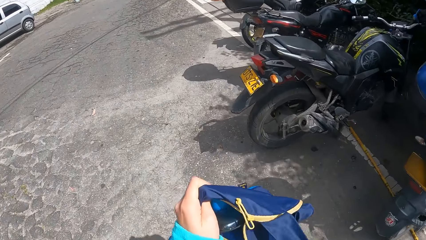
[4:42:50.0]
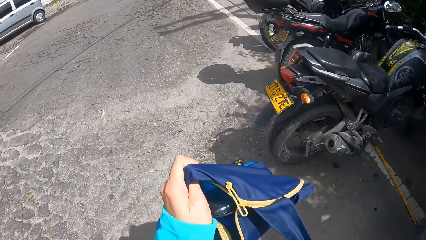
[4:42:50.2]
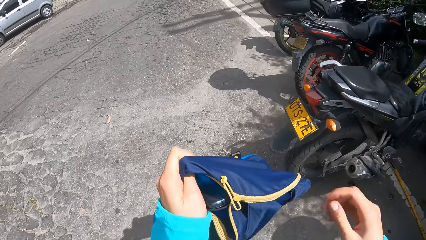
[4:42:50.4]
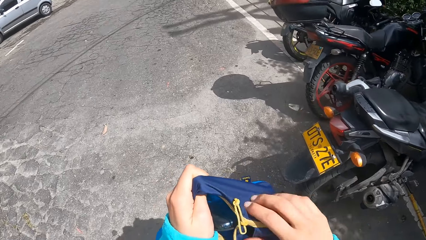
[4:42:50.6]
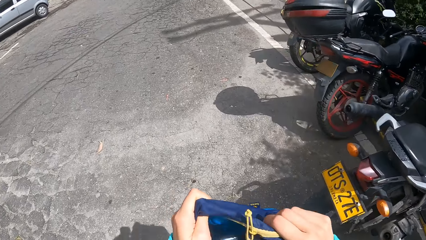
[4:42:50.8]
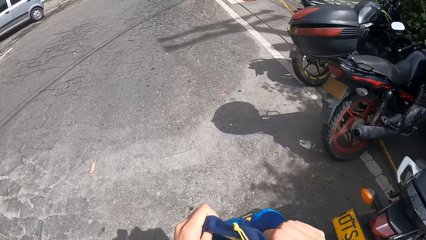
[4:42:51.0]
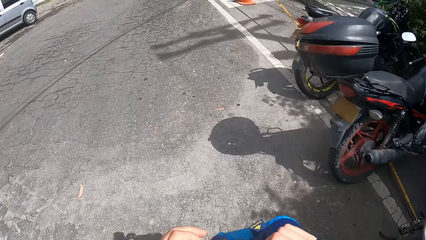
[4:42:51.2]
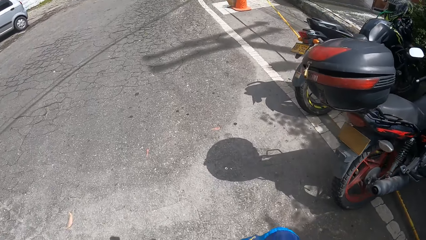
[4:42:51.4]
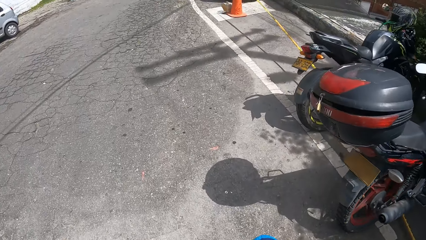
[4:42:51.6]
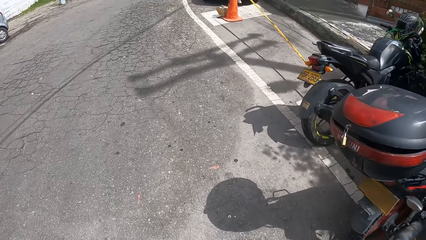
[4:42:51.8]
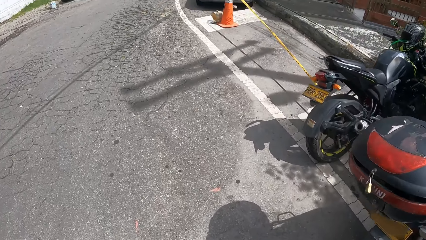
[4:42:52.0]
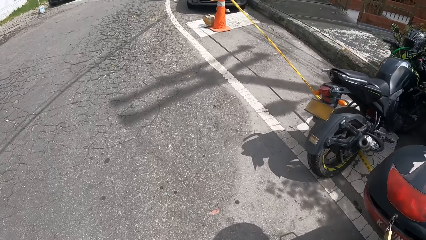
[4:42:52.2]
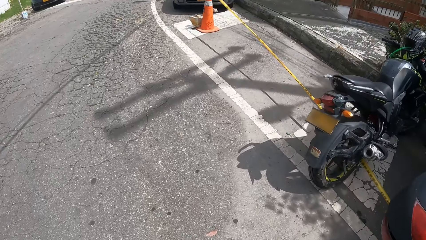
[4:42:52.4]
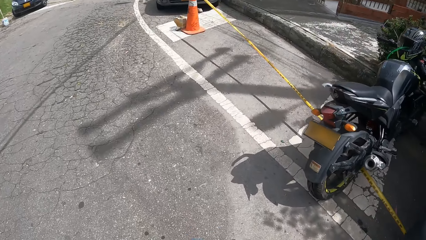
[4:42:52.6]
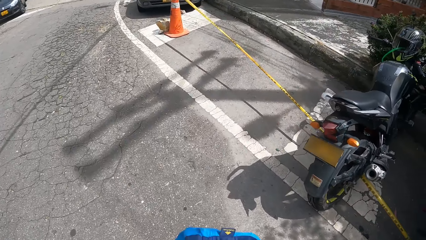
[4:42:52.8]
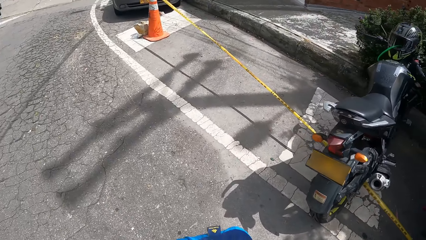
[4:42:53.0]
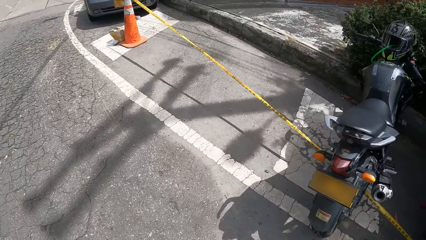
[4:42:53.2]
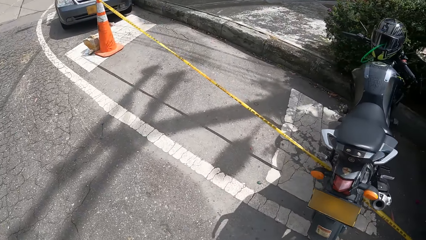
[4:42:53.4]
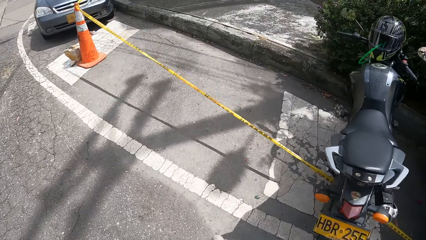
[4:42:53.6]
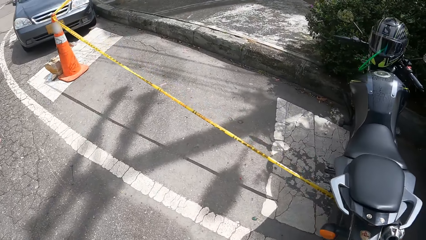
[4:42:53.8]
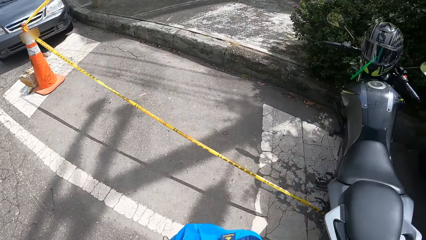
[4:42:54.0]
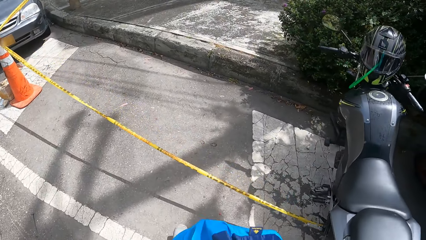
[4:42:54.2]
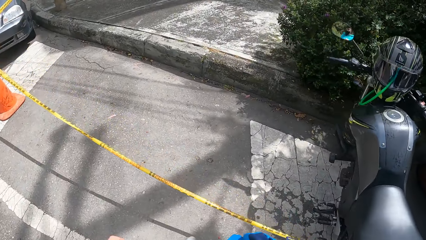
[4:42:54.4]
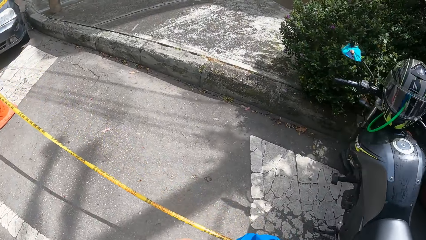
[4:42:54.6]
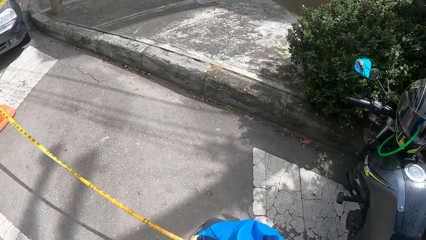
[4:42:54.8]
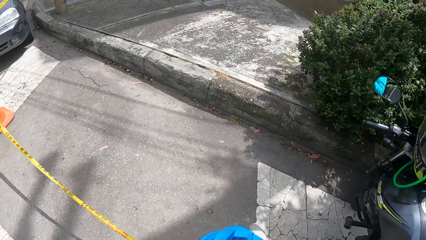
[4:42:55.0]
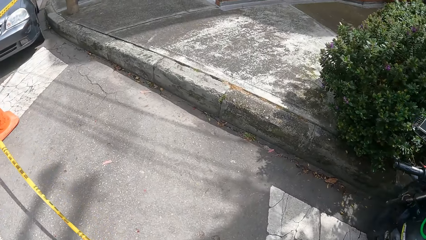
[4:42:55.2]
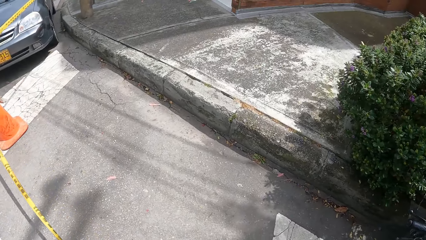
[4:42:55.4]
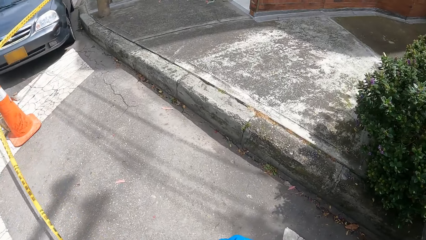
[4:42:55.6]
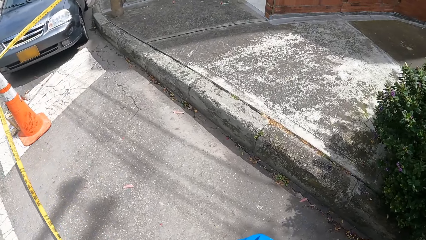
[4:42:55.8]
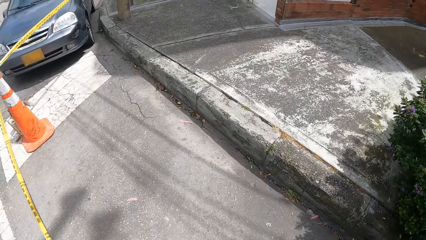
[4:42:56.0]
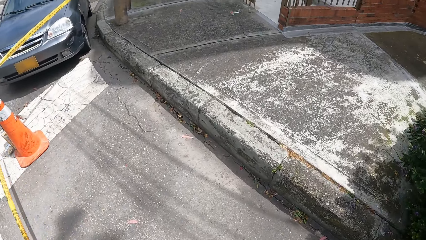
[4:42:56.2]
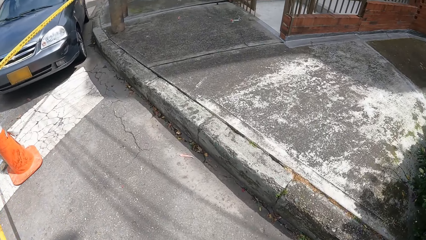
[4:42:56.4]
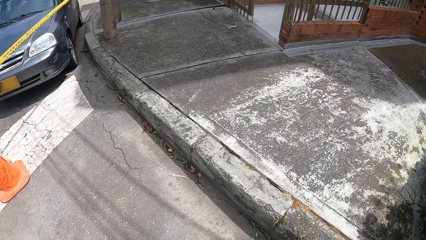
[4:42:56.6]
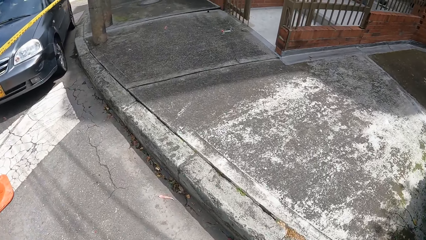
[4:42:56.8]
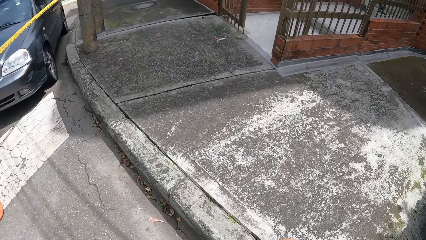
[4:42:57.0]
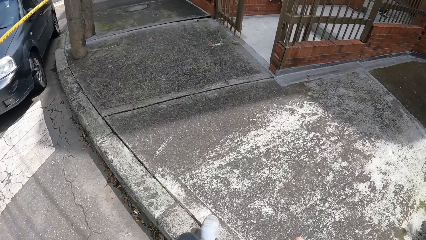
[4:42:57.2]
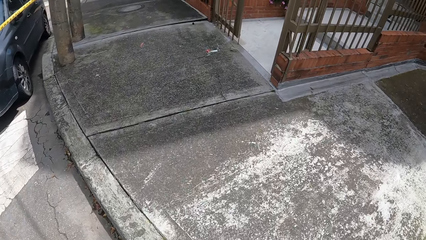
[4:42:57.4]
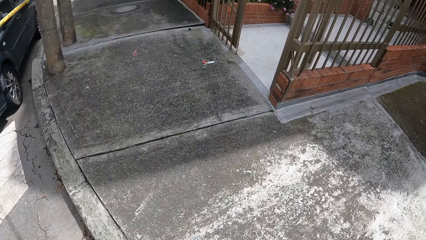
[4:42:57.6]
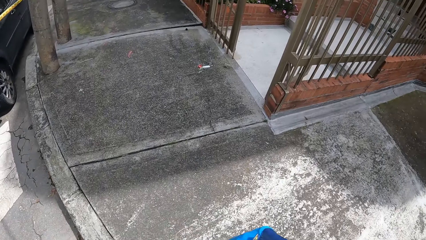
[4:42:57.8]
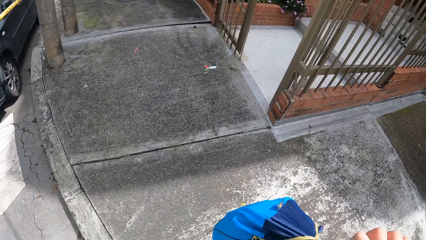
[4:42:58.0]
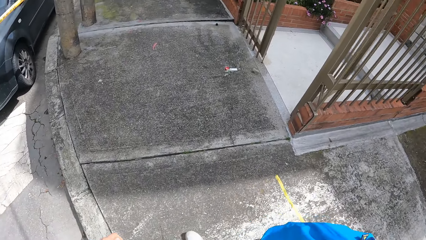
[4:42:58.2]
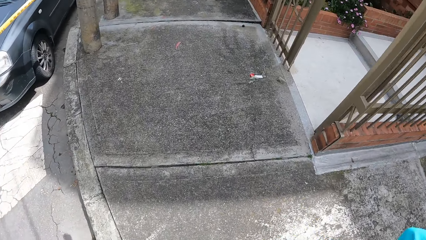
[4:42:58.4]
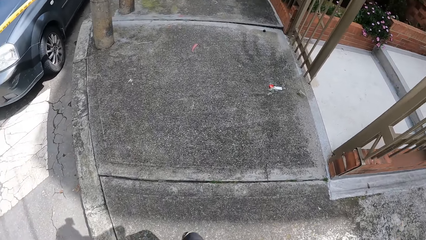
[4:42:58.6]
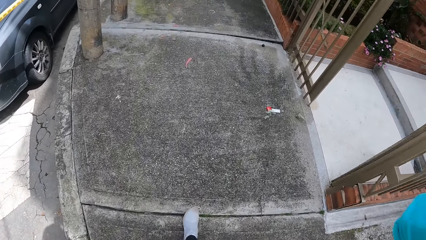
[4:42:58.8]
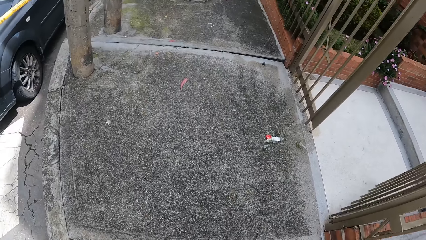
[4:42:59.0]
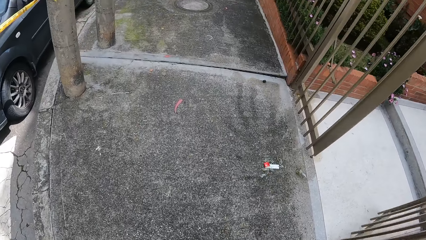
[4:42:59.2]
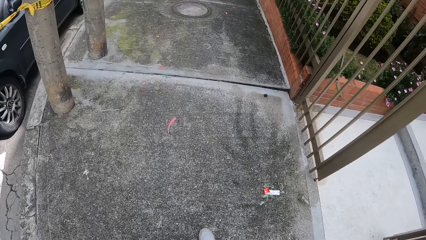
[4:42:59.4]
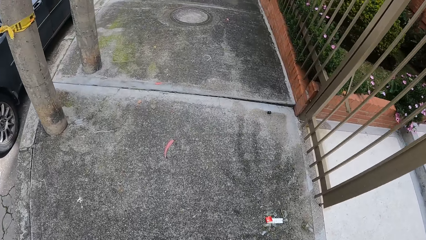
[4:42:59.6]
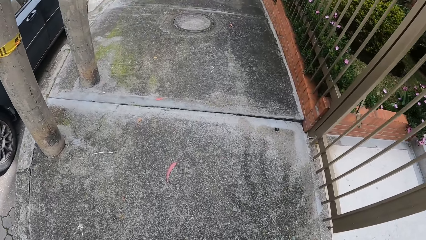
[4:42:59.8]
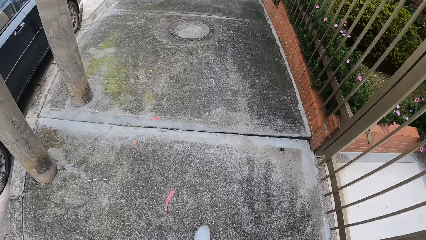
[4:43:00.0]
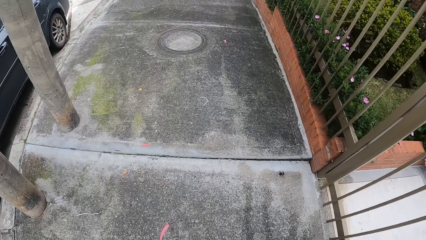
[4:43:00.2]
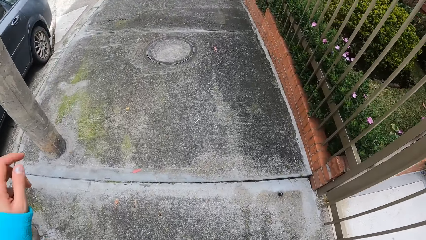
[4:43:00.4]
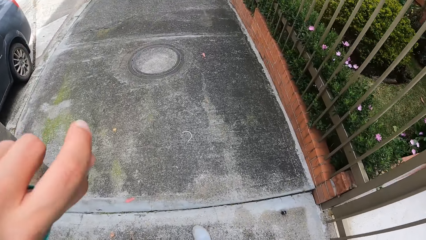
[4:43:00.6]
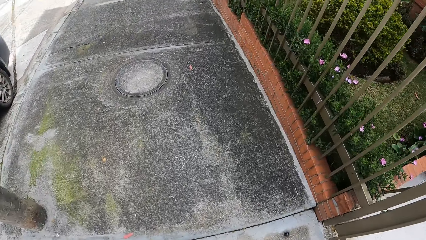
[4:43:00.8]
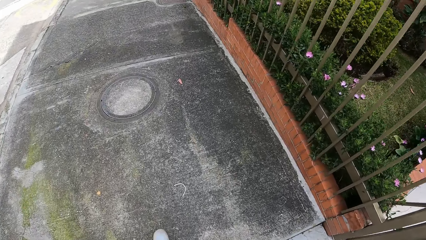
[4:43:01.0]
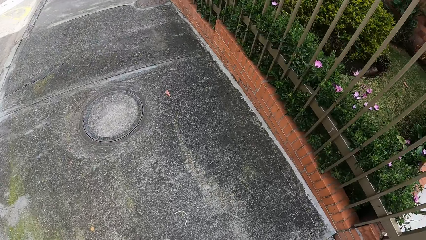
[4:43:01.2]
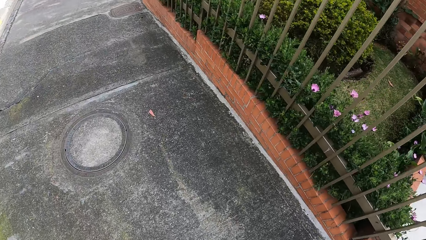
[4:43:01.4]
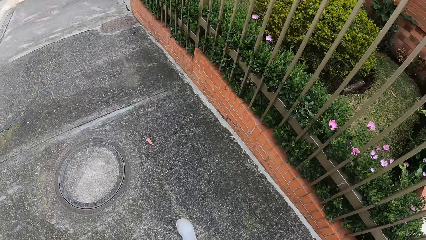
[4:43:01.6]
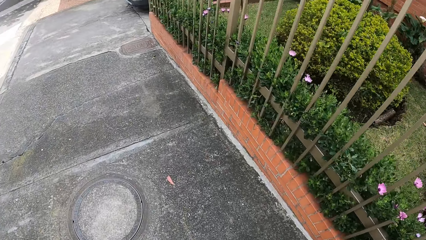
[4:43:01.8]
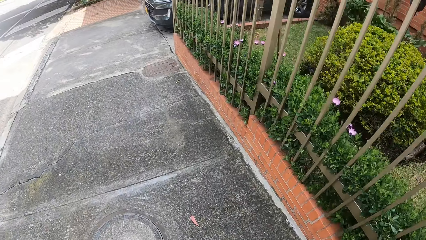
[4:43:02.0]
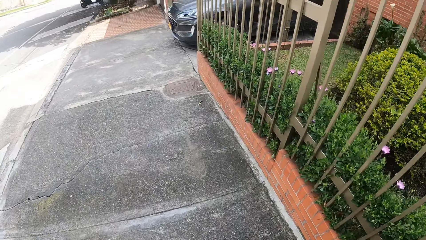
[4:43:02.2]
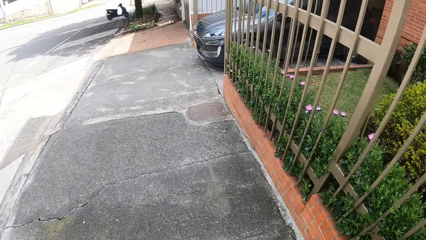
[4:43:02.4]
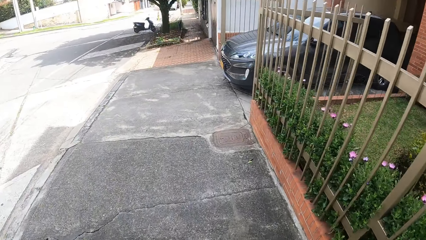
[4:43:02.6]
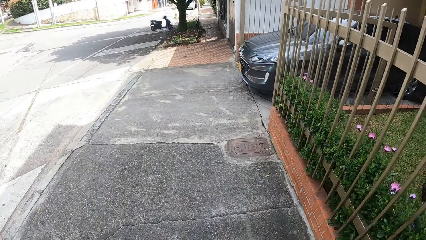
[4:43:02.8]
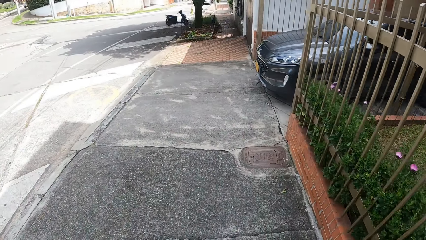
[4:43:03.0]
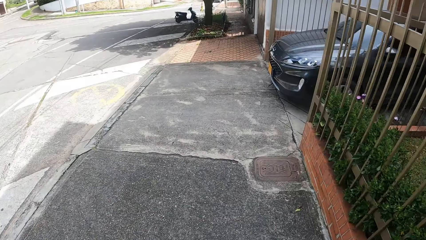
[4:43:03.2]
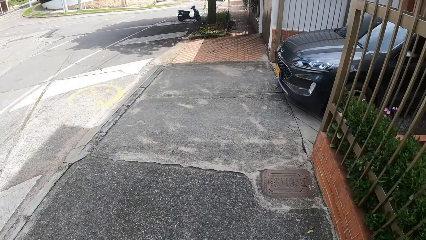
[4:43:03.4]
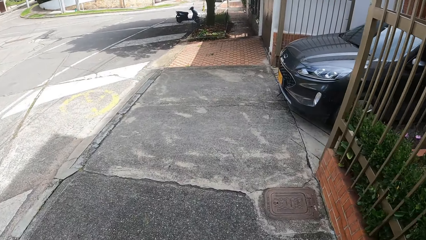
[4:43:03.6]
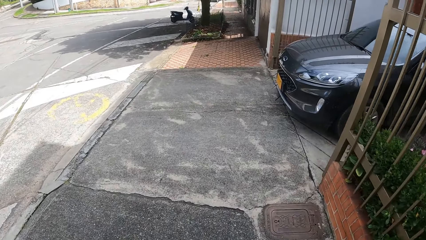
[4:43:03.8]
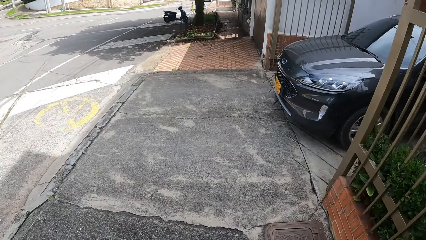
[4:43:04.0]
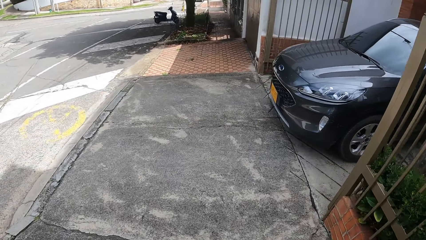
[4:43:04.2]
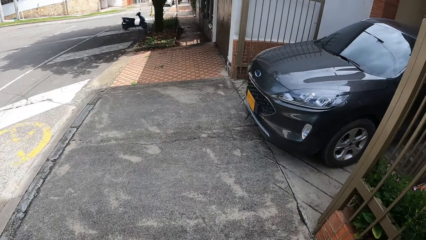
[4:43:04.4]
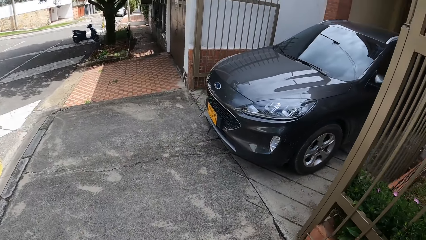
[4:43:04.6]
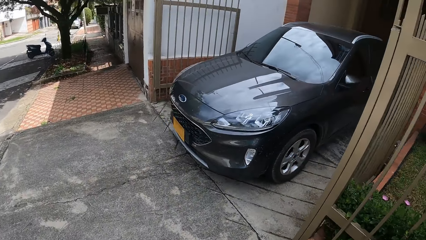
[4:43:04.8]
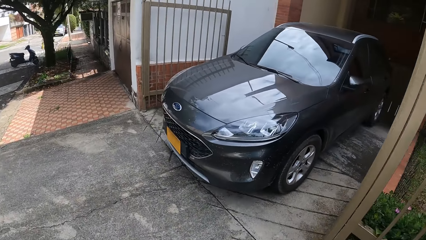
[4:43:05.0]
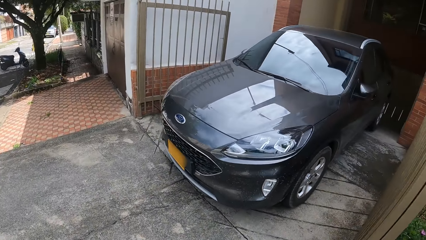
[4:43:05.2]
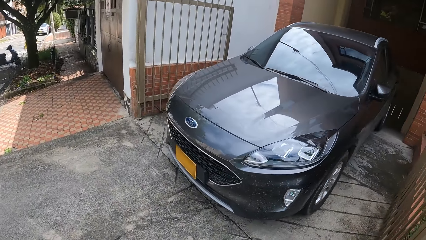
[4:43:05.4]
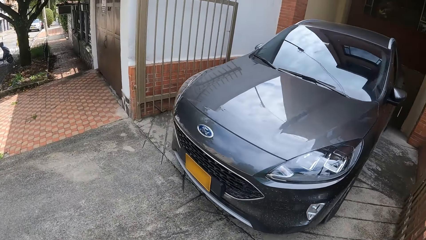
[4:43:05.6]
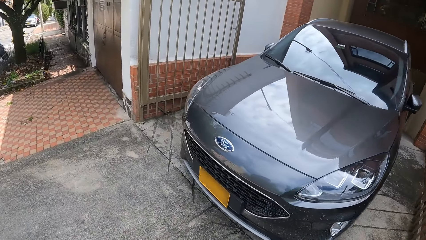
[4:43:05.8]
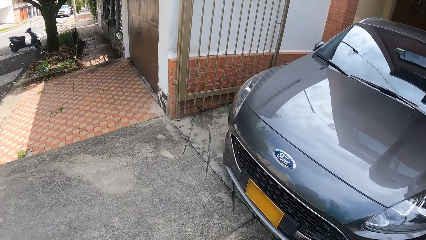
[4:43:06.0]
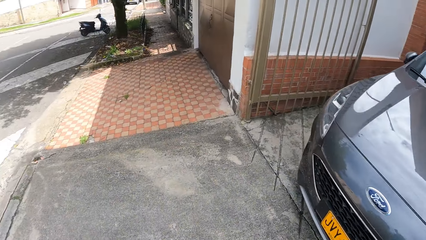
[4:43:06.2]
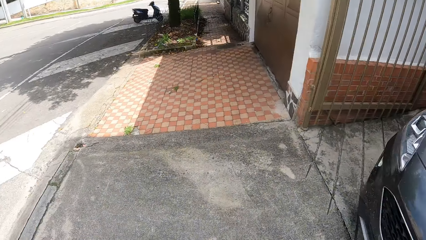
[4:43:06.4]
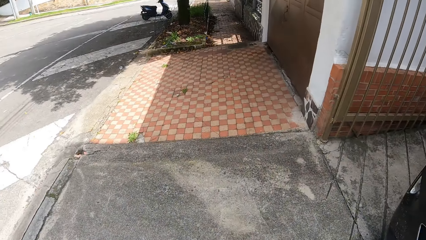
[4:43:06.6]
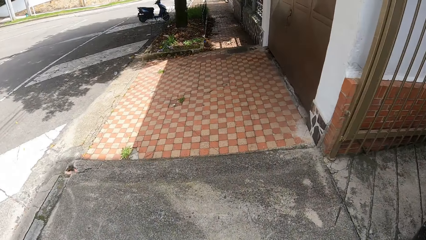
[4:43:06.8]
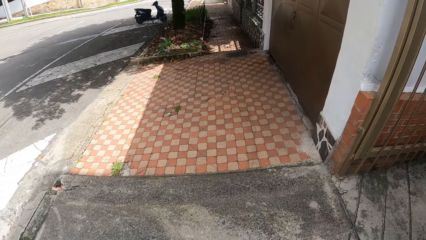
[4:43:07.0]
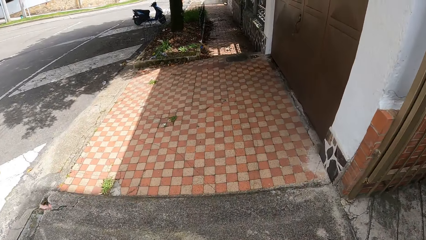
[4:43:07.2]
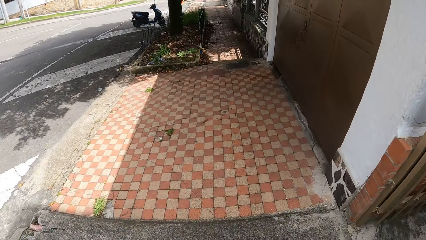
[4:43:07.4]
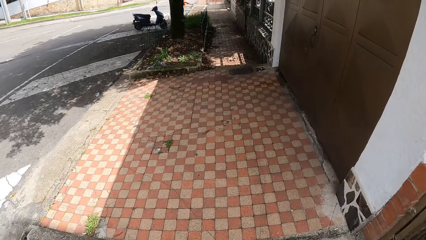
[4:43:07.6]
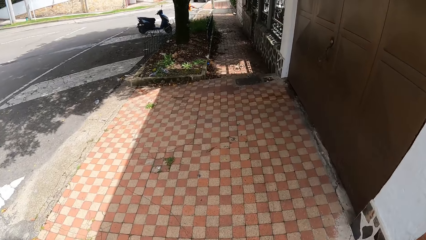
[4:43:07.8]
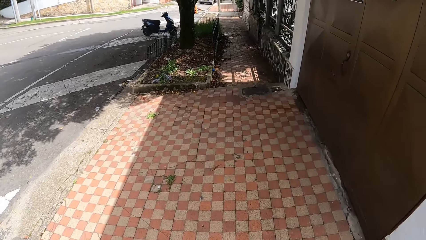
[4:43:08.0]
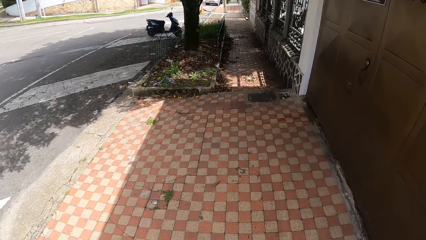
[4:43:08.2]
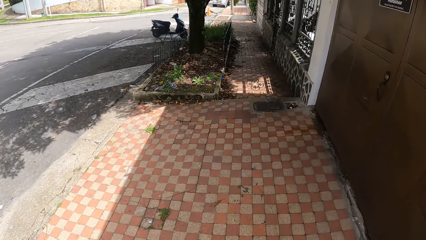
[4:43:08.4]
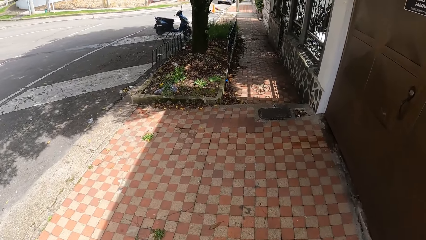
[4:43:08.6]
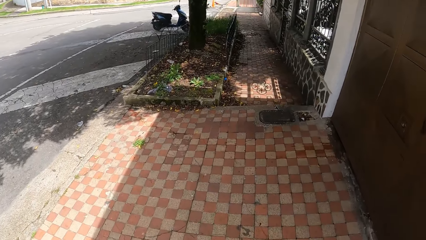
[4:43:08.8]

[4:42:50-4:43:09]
The camera wearer closes her bag with both hands. She crosses a barricade tape. She walks on a walkway.
